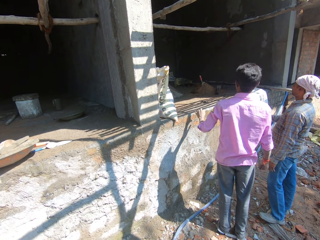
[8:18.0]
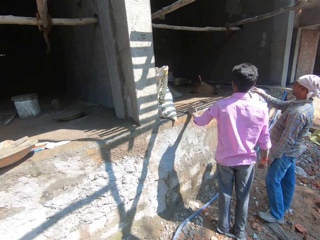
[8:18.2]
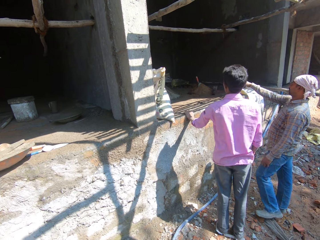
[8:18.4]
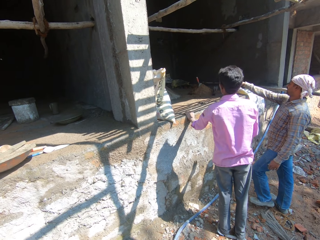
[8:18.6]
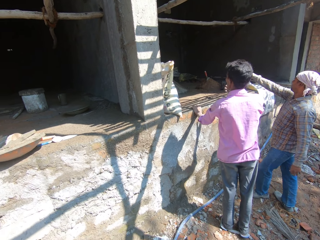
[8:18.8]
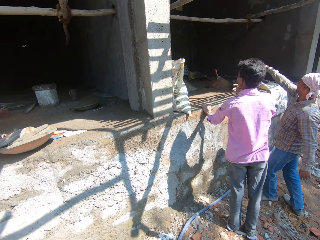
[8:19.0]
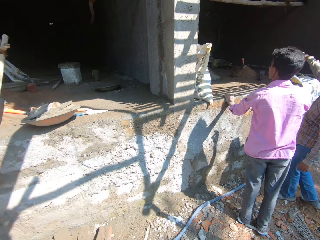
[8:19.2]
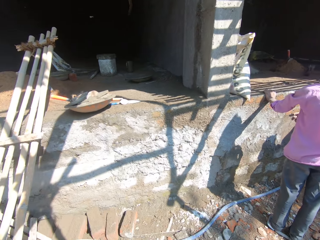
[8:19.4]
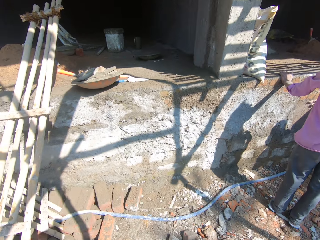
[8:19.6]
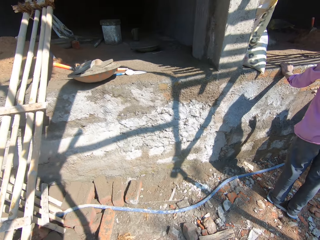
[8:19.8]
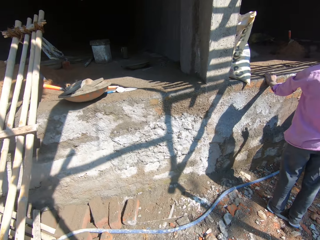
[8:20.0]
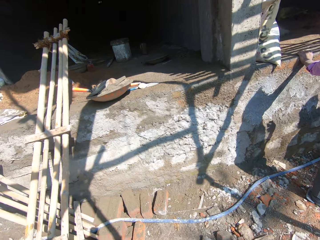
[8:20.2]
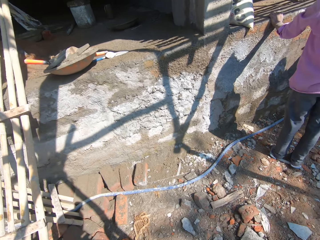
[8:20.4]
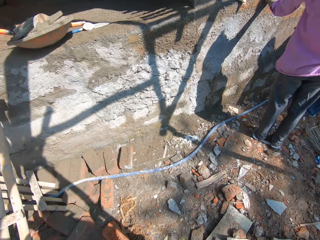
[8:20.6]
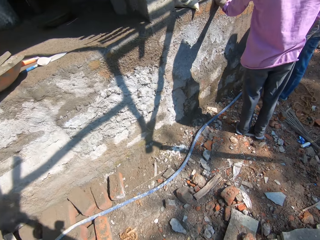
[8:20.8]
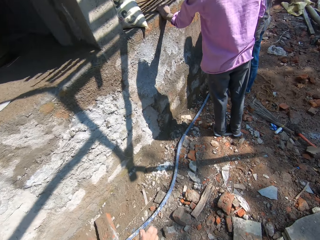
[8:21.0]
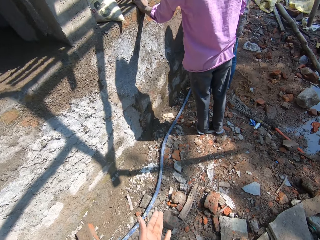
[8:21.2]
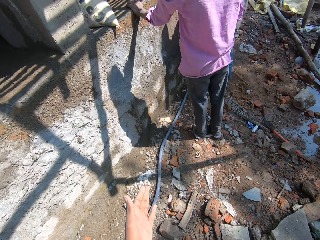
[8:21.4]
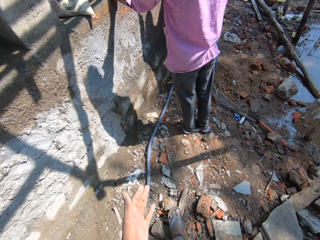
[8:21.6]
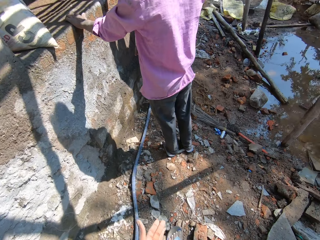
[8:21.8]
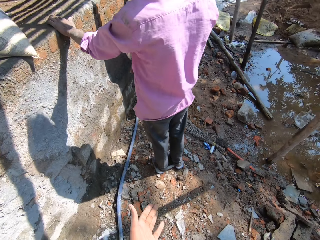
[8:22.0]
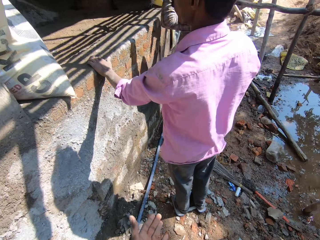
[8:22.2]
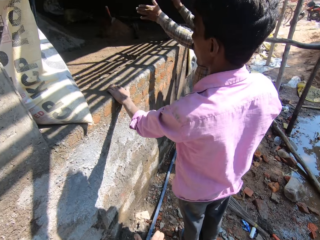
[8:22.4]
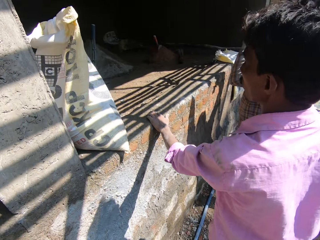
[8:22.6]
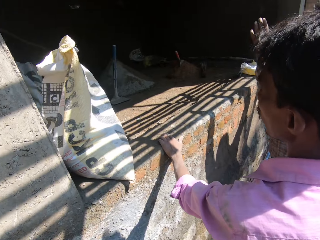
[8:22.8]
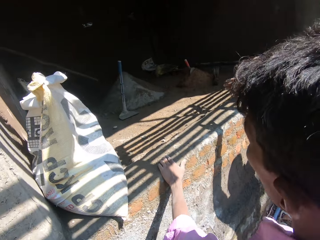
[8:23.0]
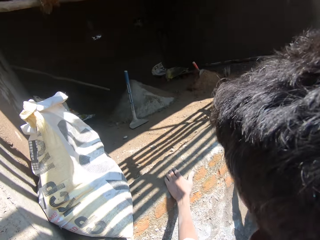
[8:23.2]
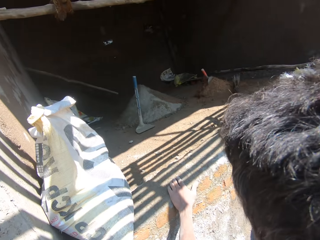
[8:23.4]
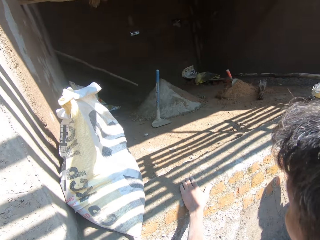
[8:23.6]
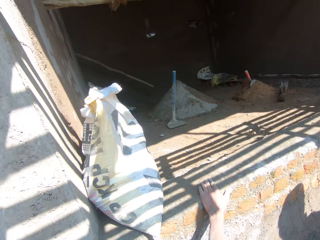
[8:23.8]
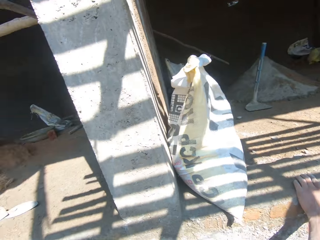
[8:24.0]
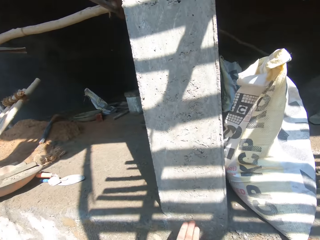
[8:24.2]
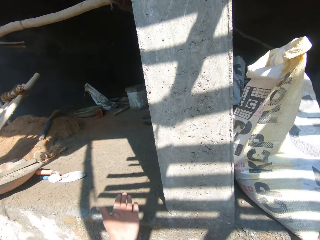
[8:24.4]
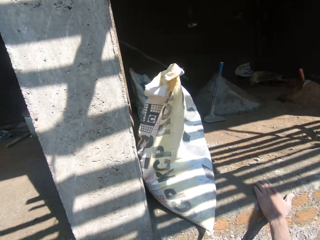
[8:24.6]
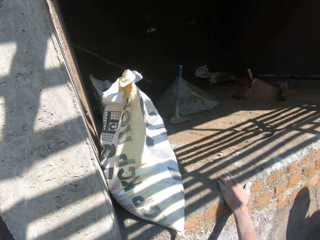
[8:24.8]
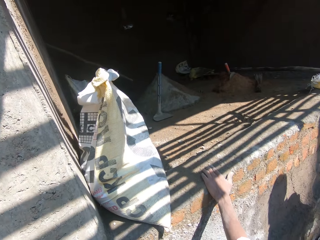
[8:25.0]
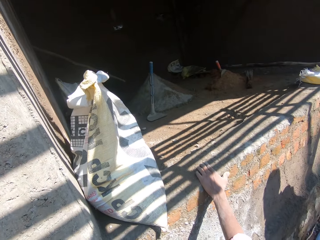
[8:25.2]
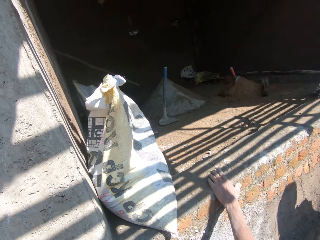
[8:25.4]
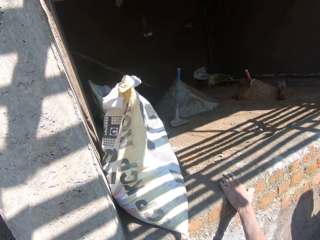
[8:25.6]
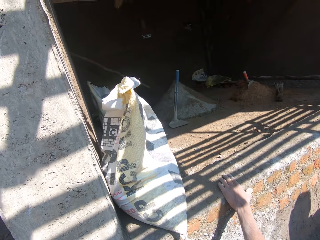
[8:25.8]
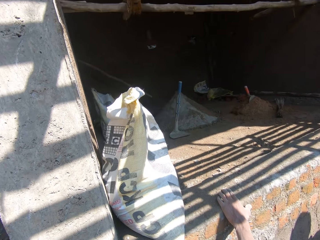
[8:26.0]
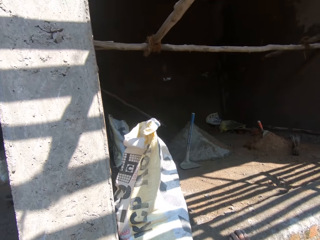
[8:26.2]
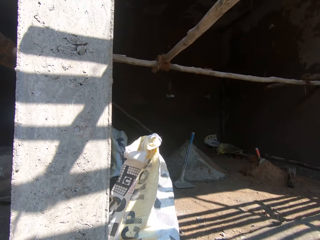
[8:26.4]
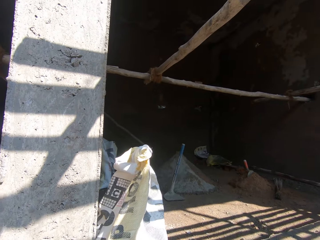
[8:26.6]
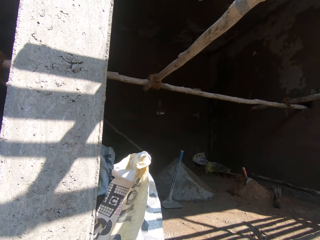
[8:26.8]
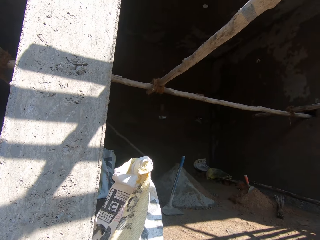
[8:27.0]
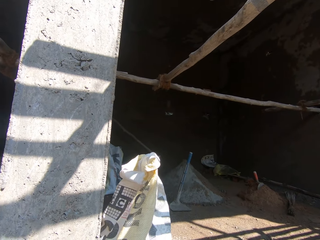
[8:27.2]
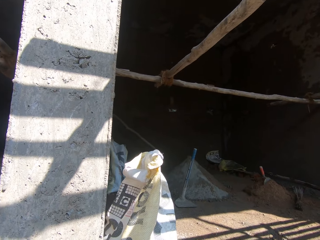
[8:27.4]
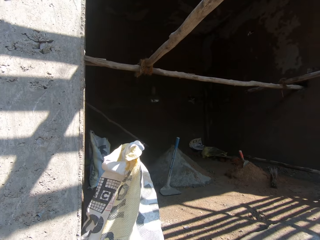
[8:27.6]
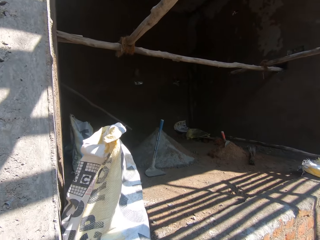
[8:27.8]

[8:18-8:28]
A man touches the wall and holds the ground of the house. Another man gestures. The camera wearer looks around at the construction site. He walks on the construction site. He interacts with the other man. He gestures with his hands. He looks around the construction site.

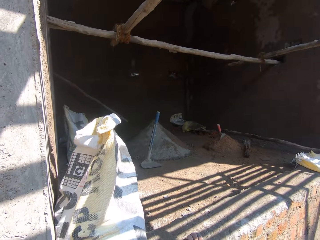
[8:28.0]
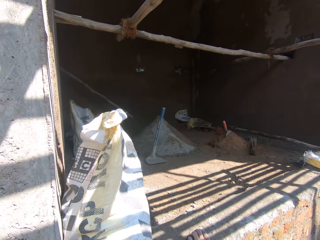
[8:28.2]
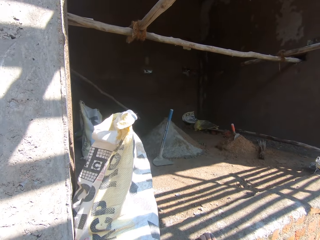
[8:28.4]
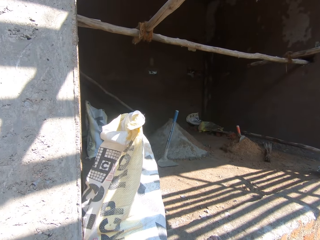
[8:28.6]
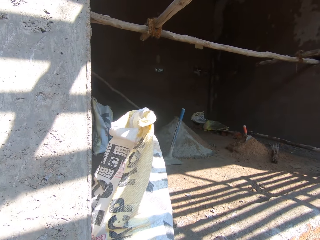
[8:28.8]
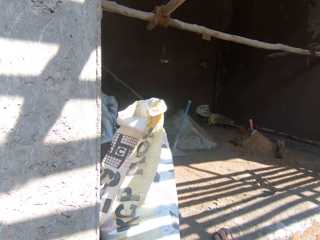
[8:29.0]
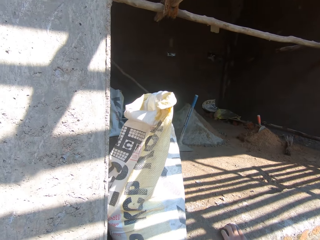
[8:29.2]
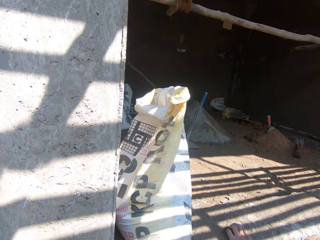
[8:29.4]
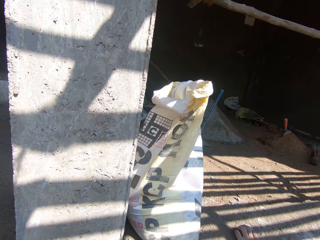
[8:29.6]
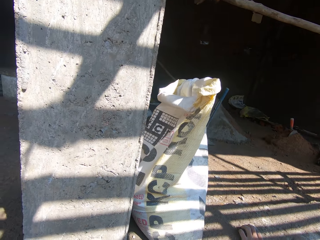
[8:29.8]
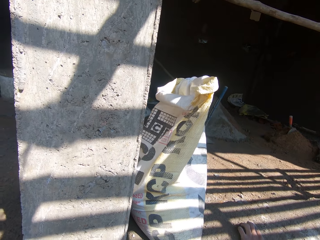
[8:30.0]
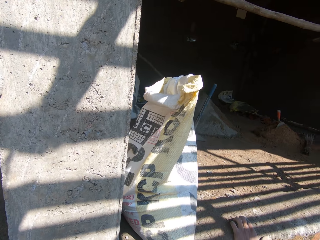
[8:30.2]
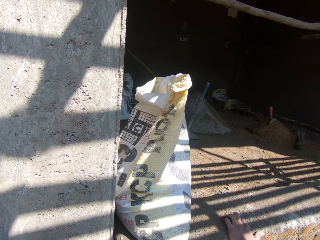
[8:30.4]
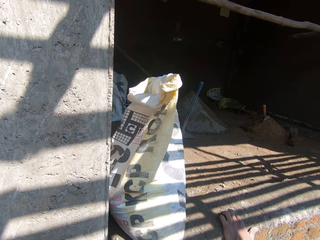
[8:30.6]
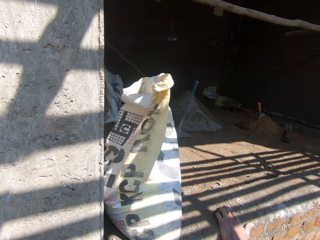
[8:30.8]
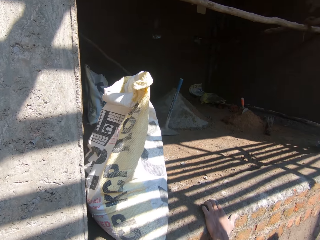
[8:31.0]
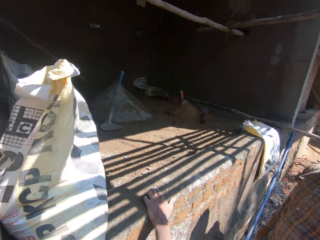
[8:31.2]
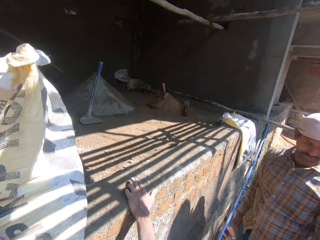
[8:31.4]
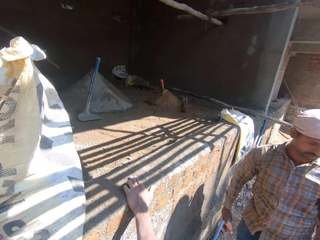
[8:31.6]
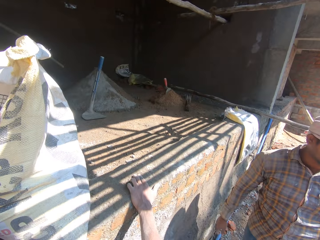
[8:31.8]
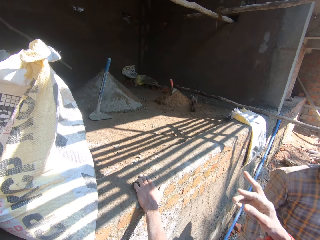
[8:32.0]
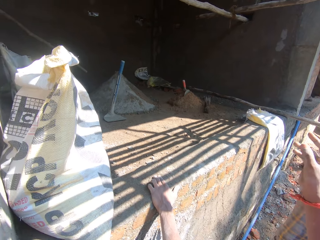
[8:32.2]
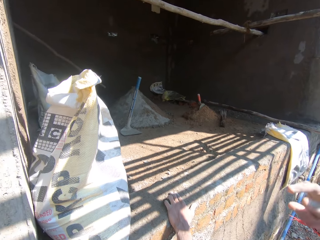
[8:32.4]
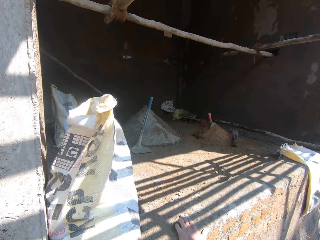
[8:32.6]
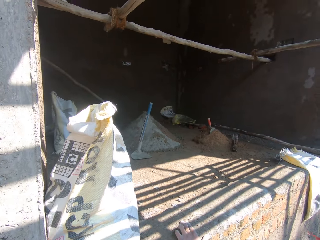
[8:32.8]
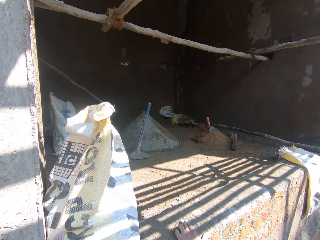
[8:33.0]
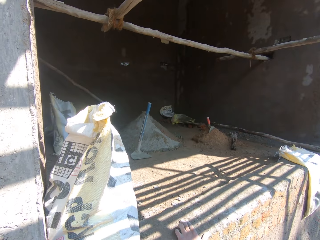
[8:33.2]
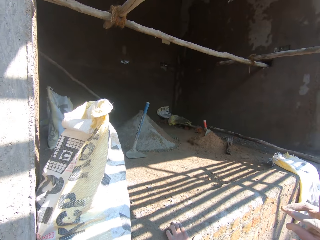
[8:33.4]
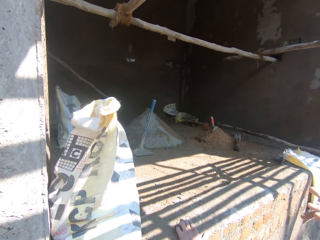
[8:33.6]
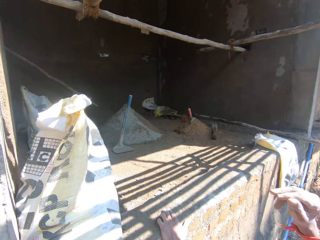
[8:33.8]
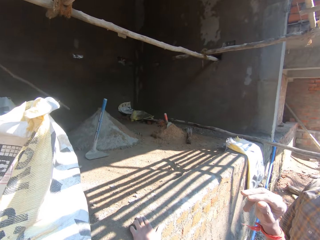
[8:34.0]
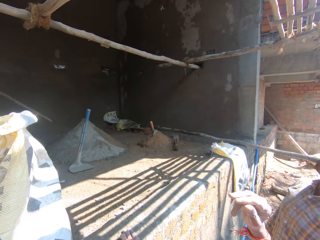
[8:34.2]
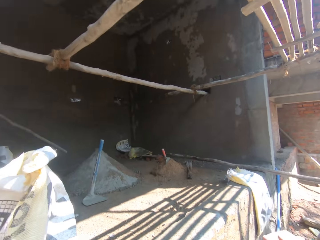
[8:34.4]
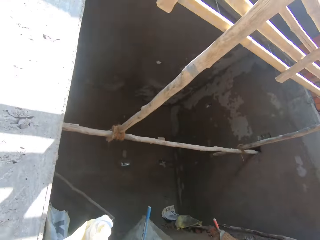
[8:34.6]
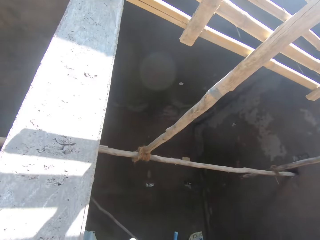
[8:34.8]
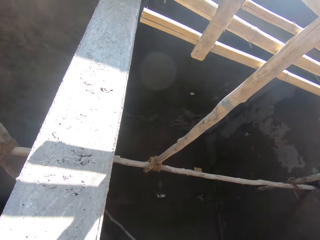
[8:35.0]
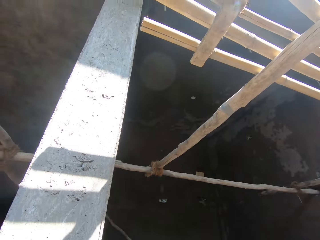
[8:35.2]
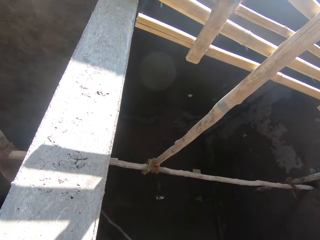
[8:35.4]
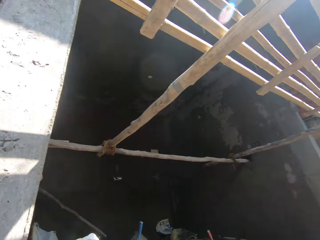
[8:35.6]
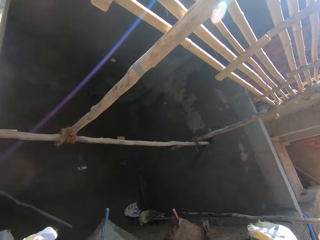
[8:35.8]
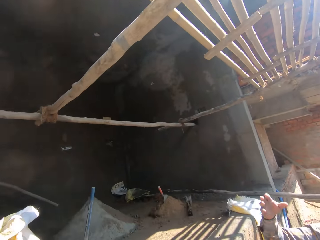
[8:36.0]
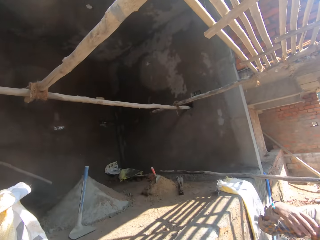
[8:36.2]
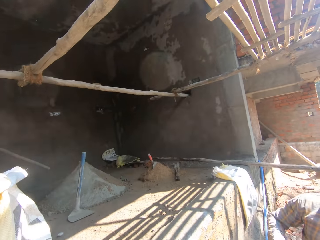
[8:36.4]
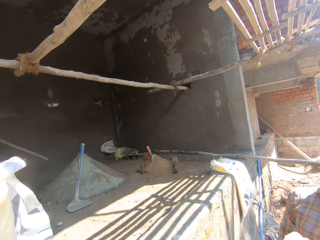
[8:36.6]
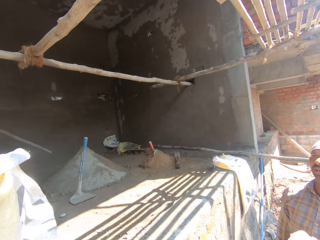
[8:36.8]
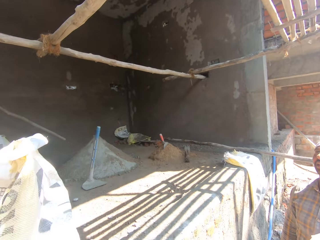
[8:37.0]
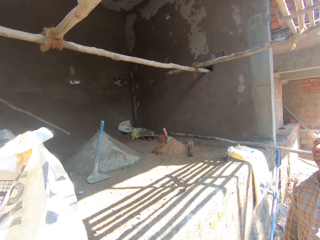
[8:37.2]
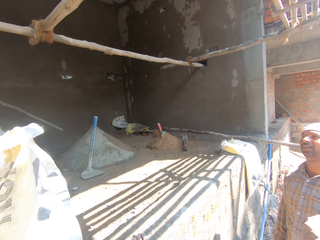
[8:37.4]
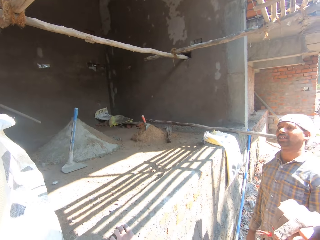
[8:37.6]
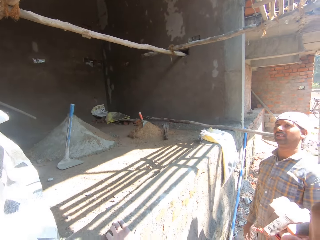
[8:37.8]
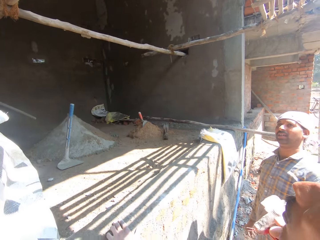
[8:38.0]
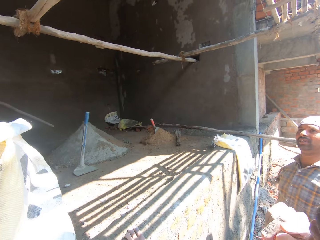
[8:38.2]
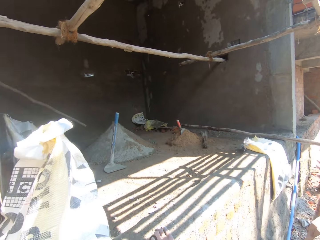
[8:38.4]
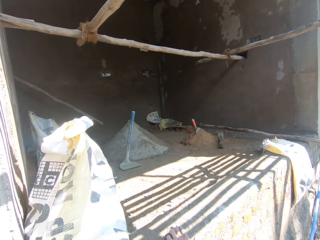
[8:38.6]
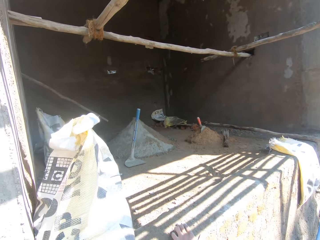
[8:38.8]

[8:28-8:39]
The camera wearer talks to a man and another man. They look around. The first man walks away on the construction site. The camera wearer looks around the construction site. The first man gestures.
